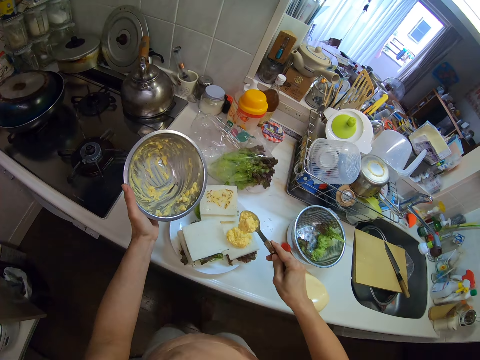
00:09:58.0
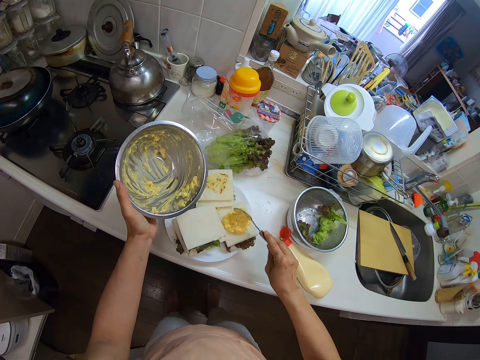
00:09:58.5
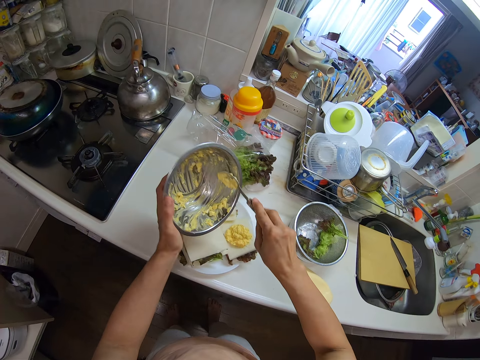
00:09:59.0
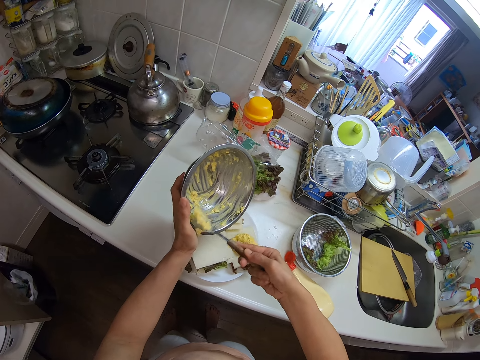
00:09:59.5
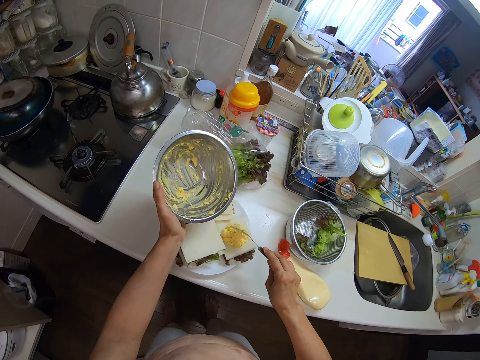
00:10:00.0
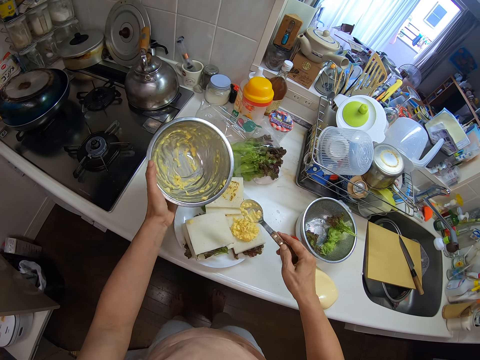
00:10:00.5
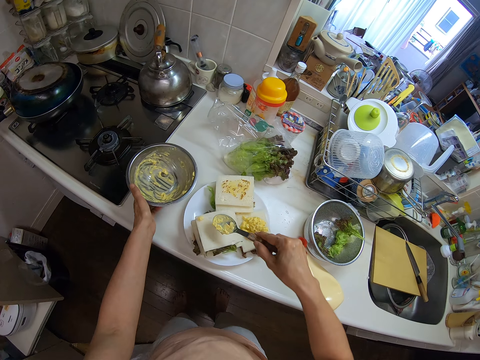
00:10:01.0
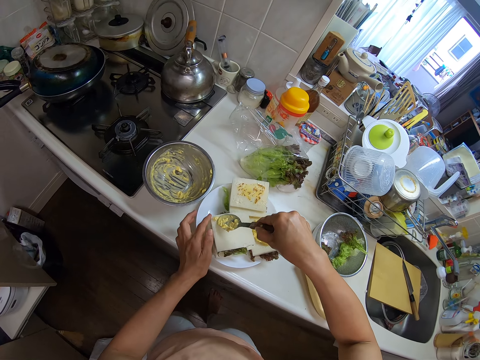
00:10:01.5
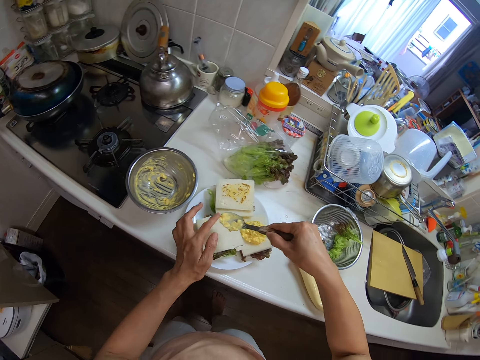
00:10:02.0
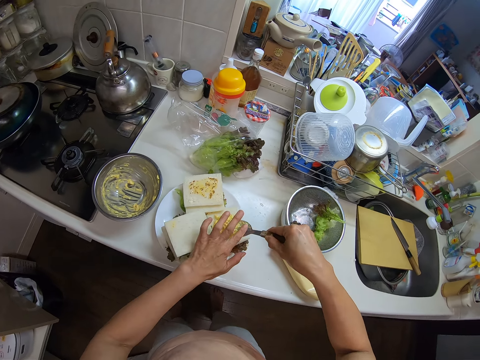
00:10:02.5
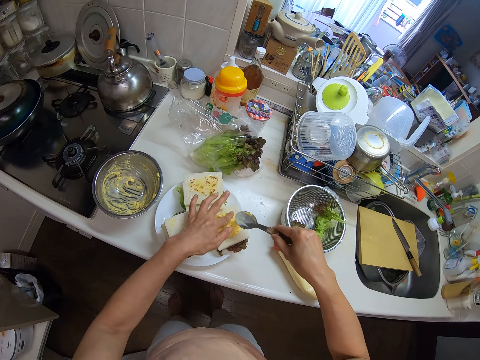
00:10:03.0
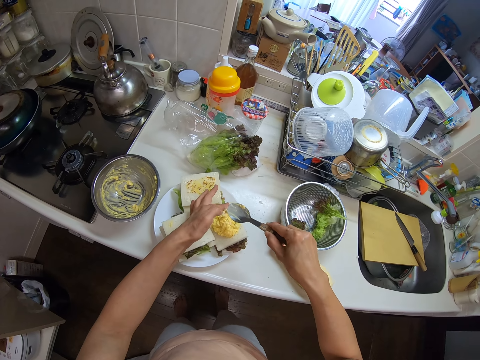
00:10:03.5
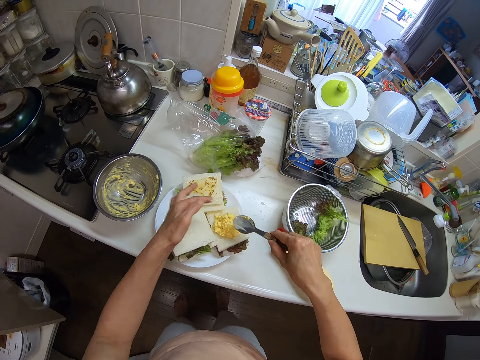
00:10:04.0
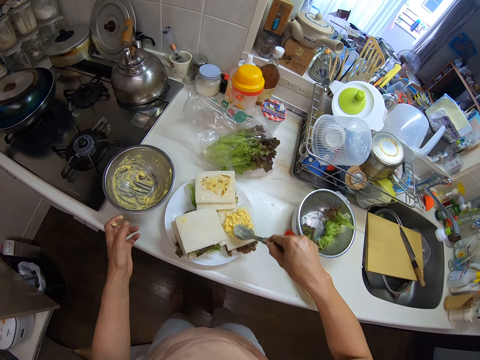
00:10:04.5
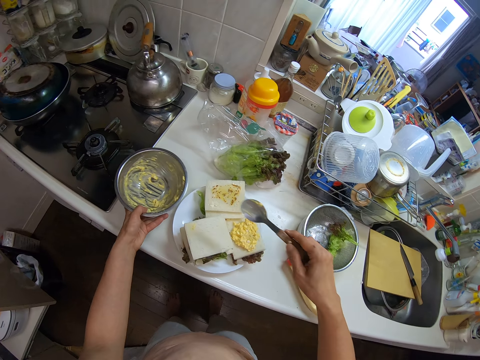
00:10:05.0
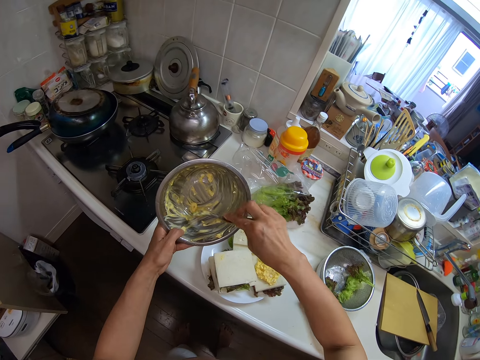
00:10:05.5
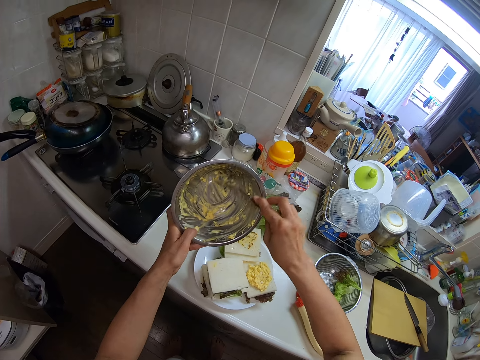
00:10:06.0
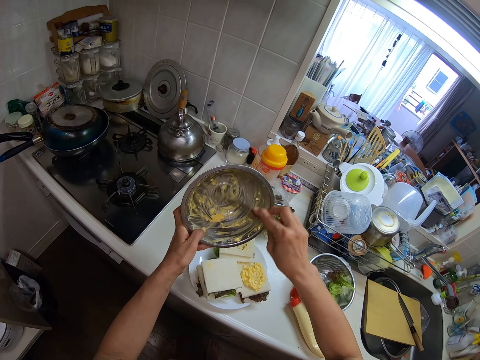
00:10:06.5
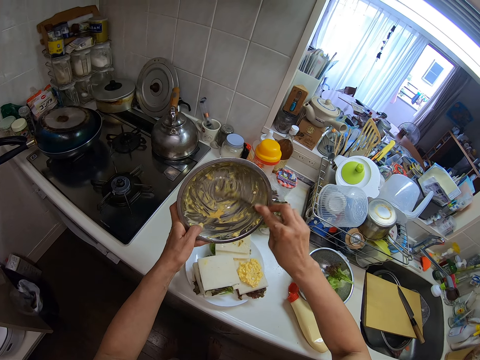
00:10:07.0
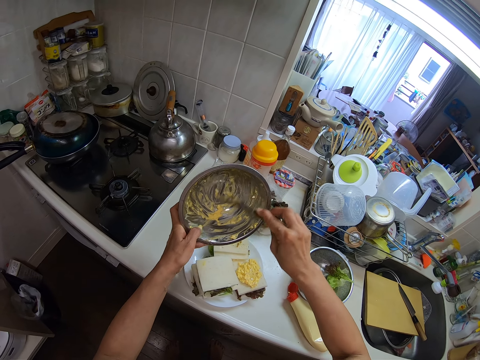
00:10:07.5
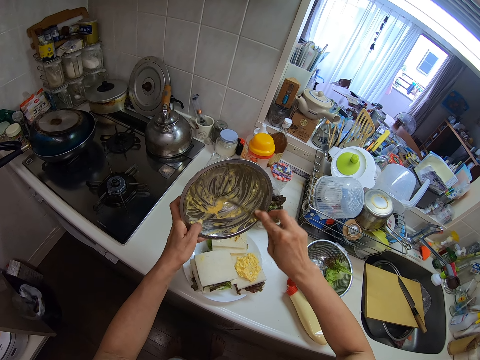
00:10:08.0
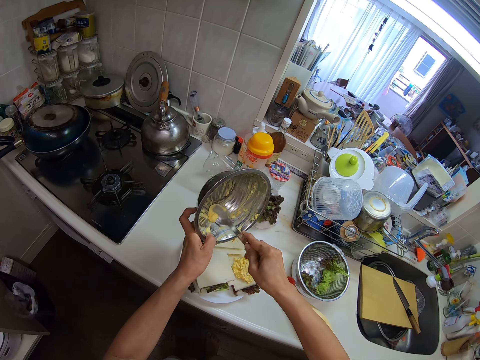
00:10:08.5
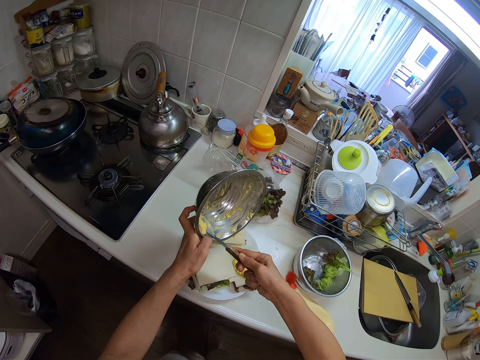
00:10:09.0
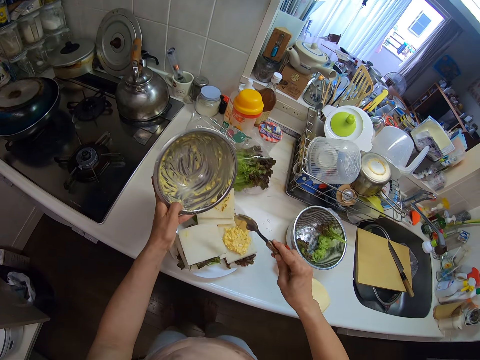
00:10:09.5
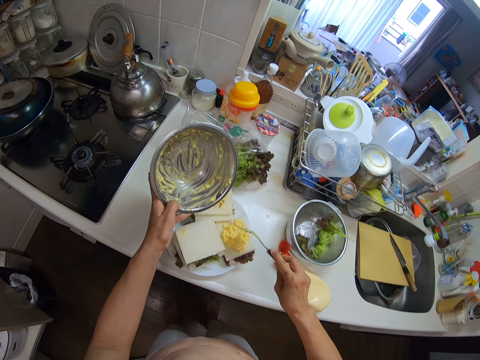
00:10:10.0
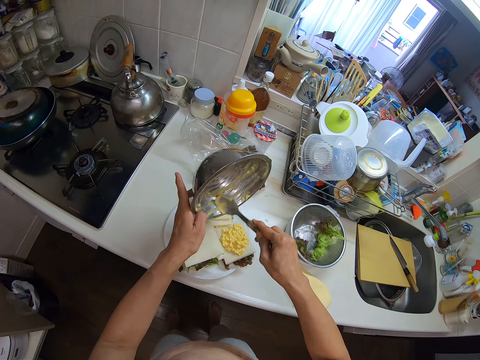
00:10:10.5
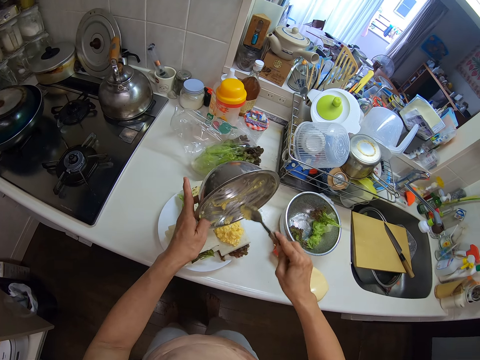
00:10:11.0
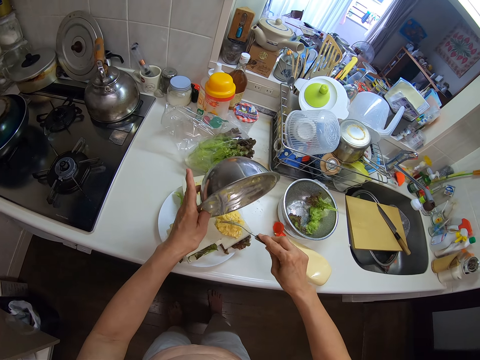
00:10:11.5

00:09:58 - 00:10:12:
The camera wearer puts the bread spread or butter on the bread burger with the spoon. He takes bread spread from the container with the spoon. He puts the bread spread on the bread burger with the spoon. He drops the plate. He drops the container of bread spread on the table with his left hand. He removes bread spread from the bread burger on the plate with the spoon. He spreads the butter. He puts the bread spread on the bread burger from the spoon with his left hand. He drops the container of bread spread on the table with his left hand. He picks the plate. He takes bread spread from the container with the spoon. He puts the bread spread on the bread burger from the spoon with his left hand. He takes bread spread from the container with the spoon.

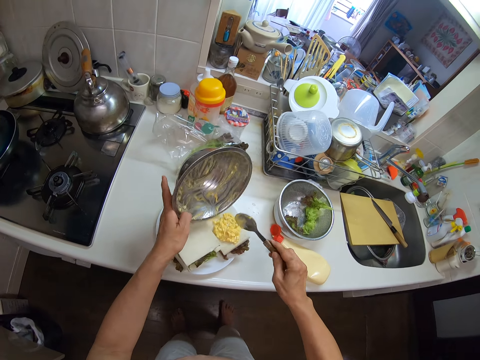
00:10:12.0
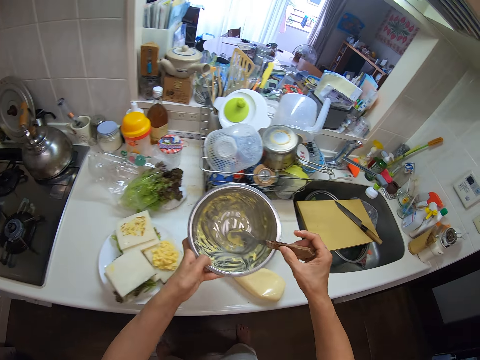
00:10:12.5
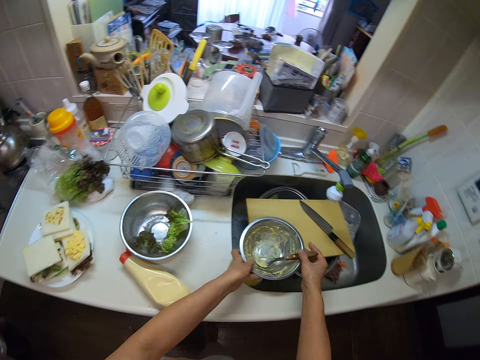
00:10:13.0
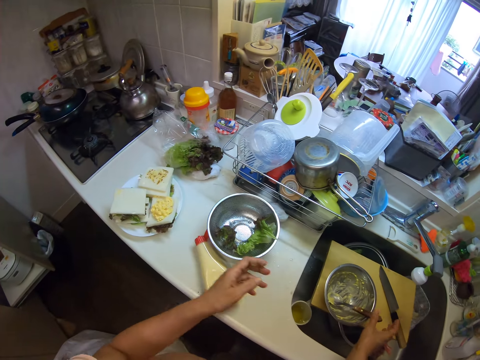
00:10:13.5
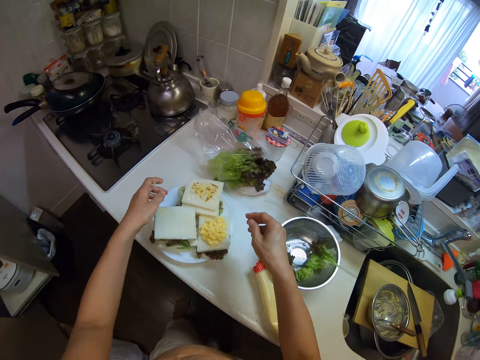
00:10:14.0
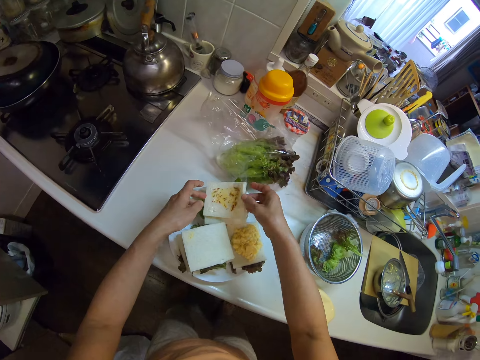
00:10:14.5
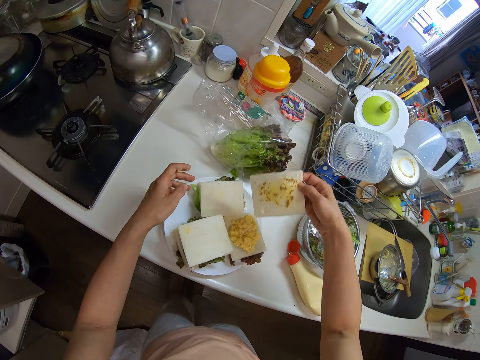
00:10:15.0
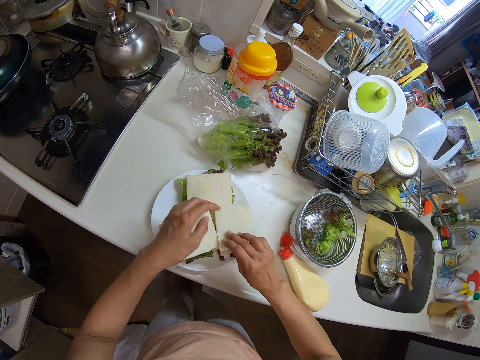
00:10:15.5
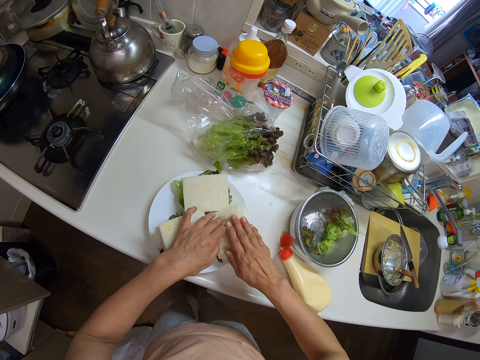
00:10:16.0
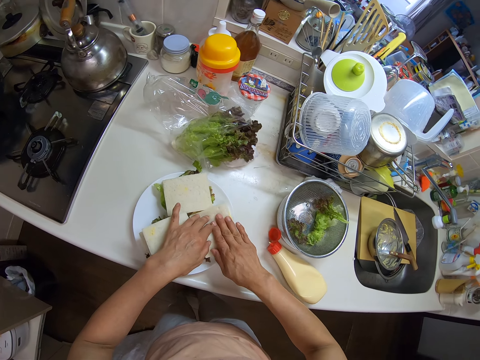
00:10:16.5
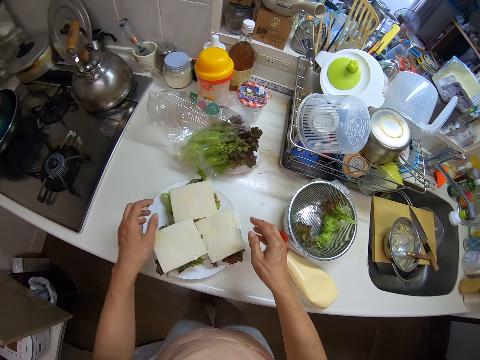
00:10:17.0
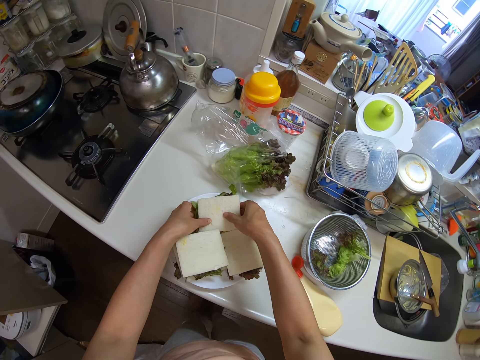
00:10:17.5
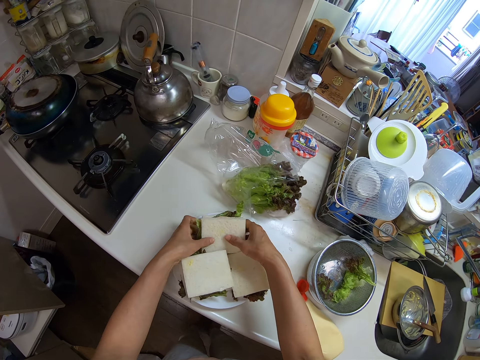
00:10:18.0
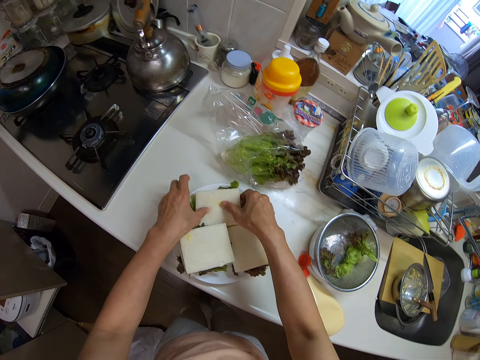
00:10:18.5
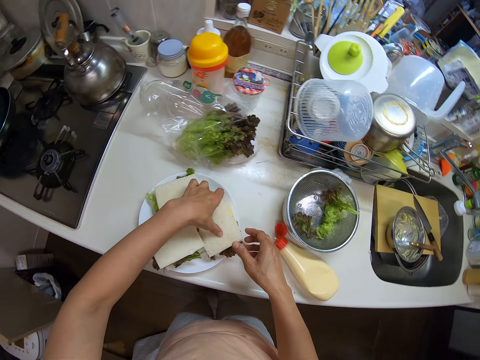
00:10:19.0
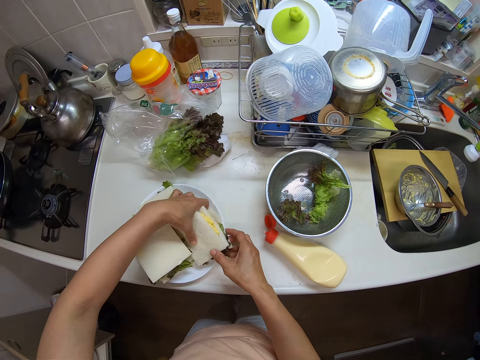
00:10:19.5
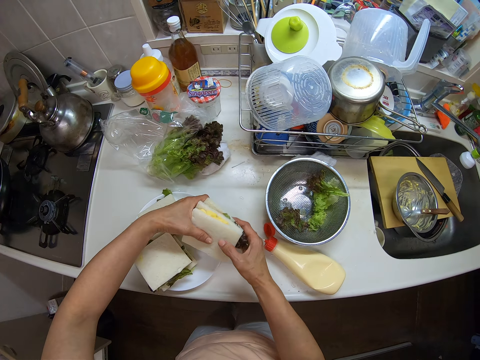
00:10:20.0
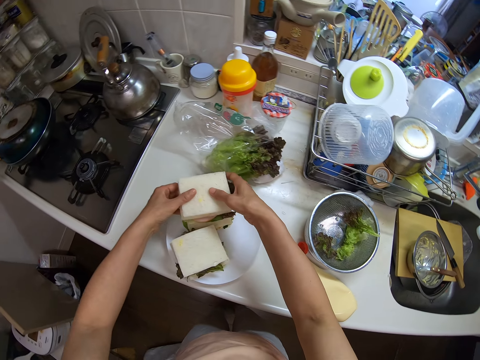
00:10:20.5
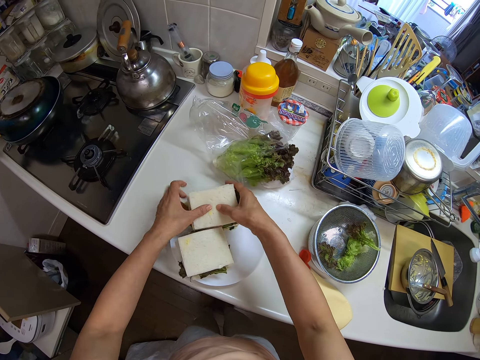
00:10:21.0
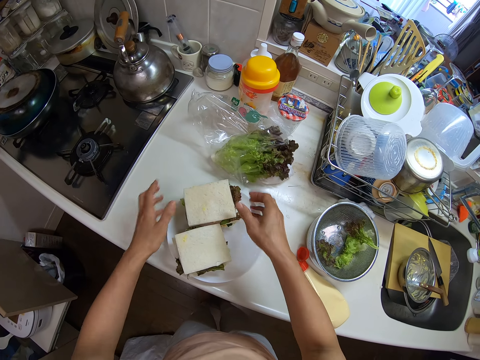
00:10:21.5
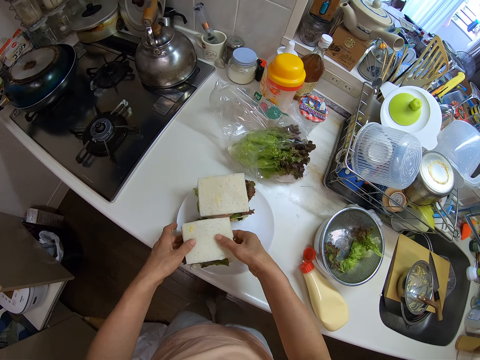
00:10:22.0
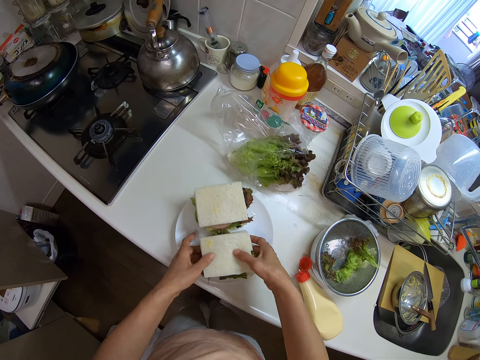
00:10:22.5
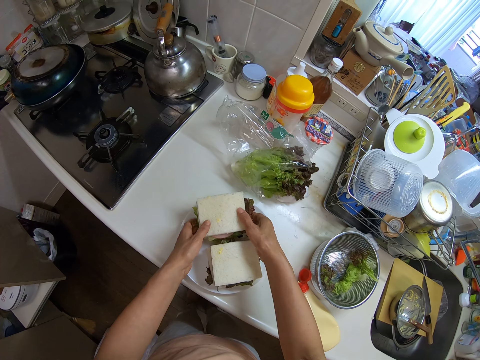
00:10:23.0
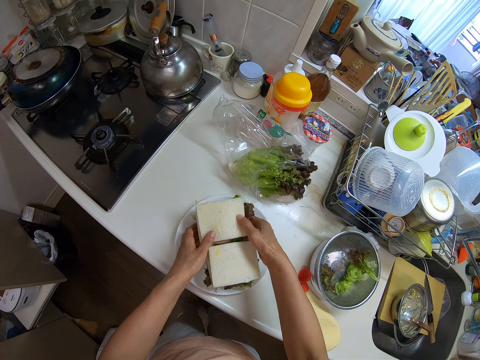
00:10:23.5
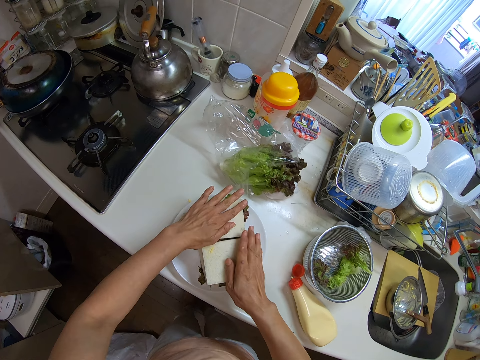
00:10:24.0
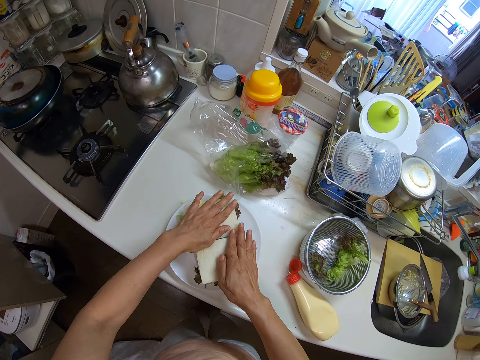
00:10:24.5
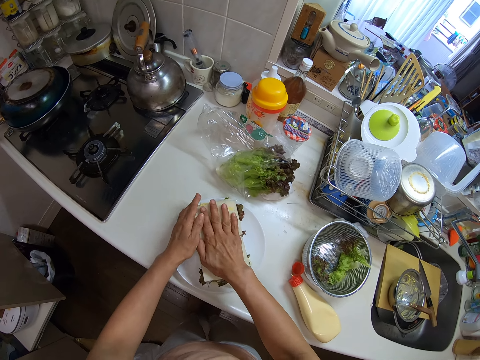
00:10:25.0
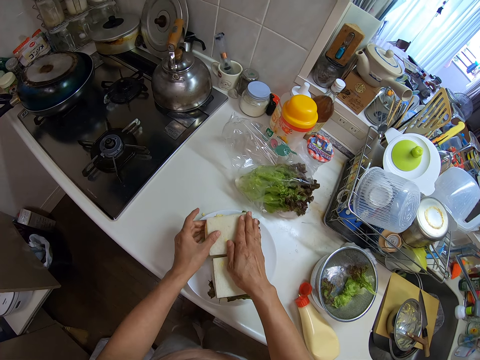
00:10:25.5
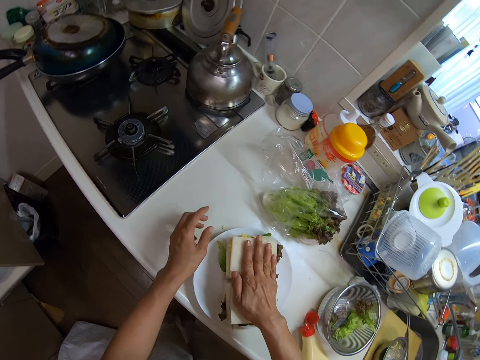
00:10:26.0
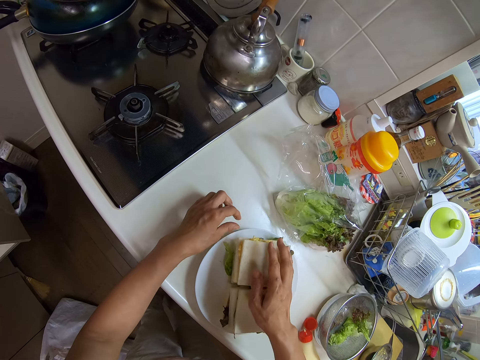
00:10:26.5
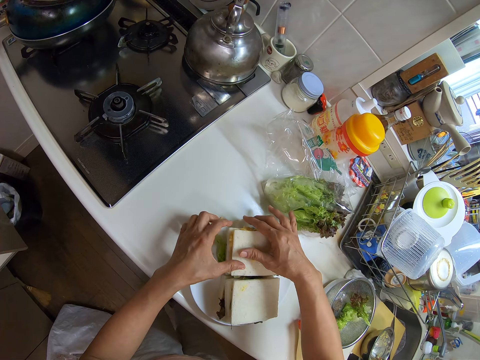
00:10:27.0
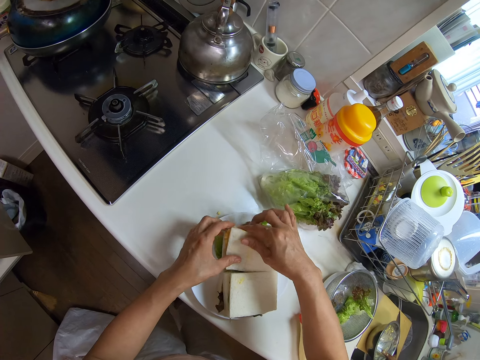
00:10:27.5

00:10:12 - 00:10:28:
The camera wearer puts the bread spread on the bread burger from the spoon with his left hand. He drops the plate. He places the container of bread spread on the cutting board in the sink with his hands. He picks up a sliced bread from the plate with his hands. He places the sliced bread on the bread burger with his right hand. He places his hands on the bread burger in the plate. He adjusts the bread burgers in the plate with his hands. He picks up the sandwich and drops the sandwich. He lifts the sandwich. He drops the sandwich. He moves the sandwich.
